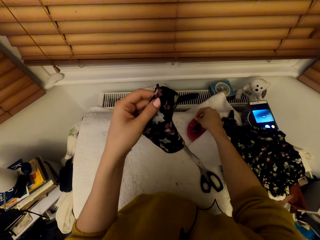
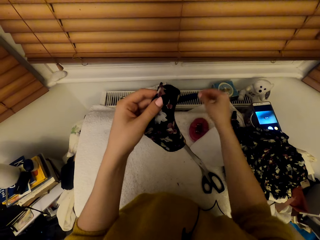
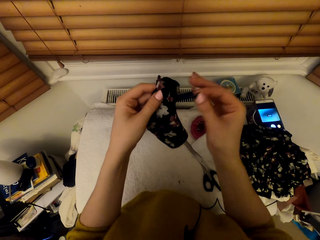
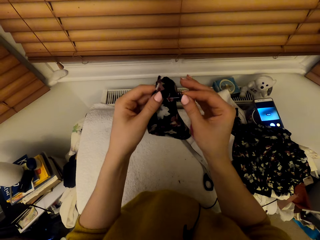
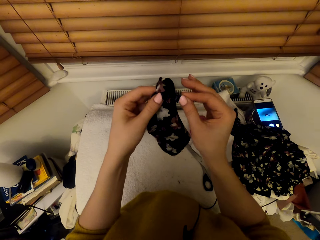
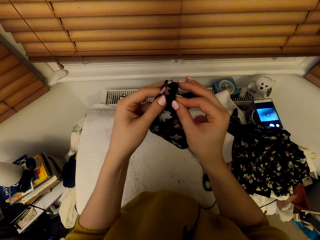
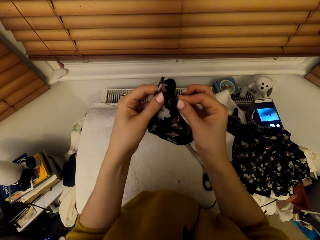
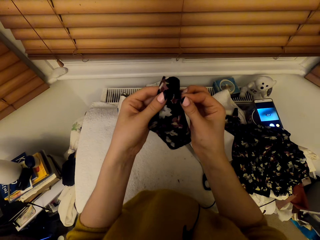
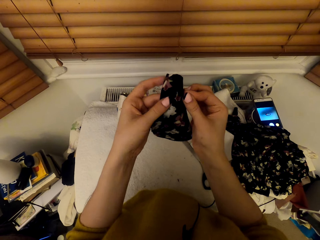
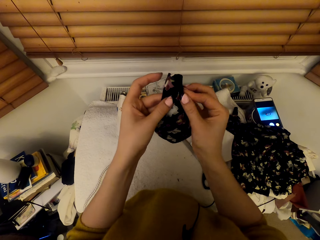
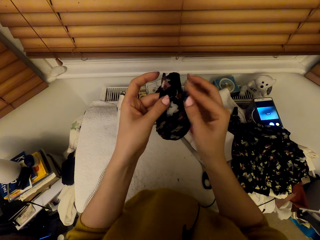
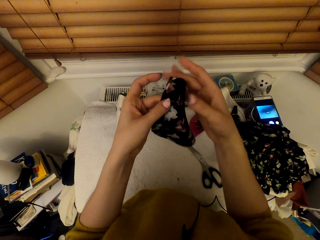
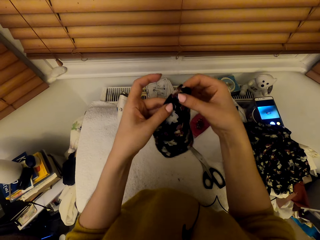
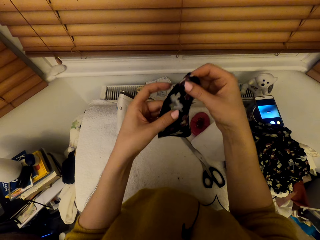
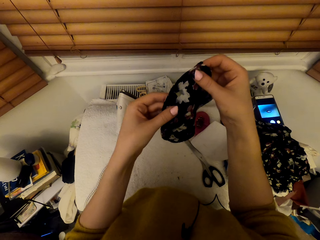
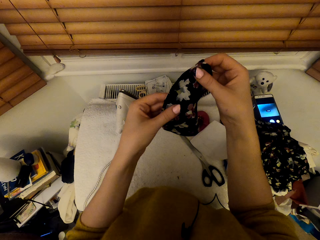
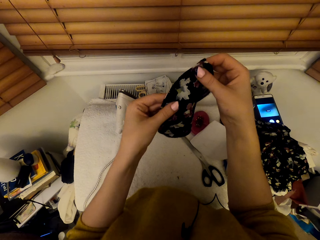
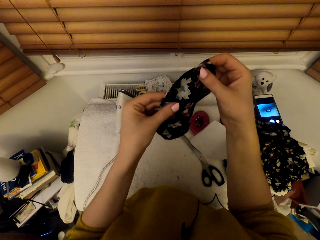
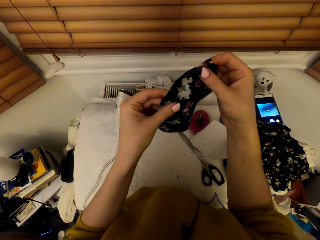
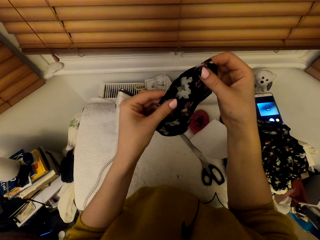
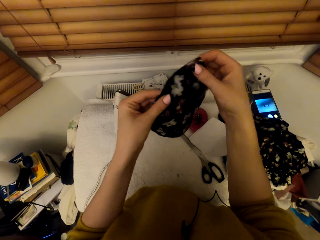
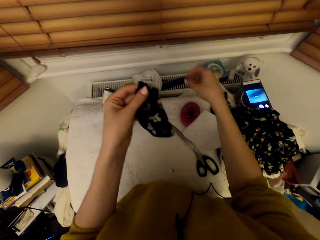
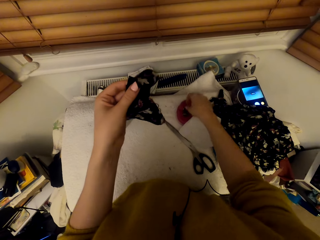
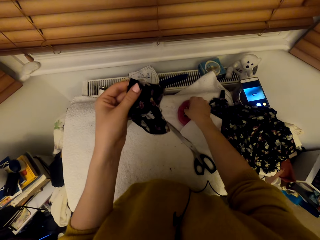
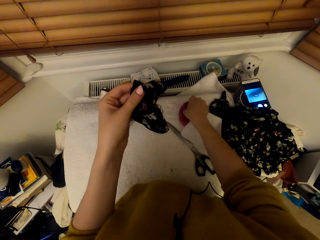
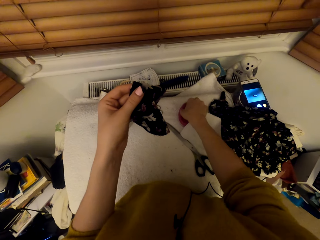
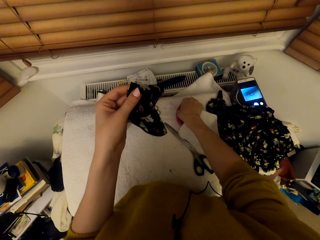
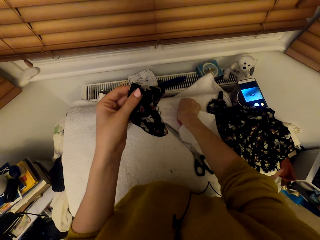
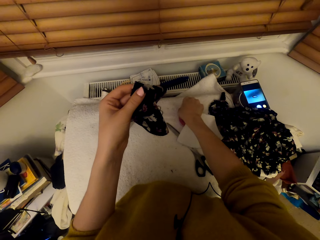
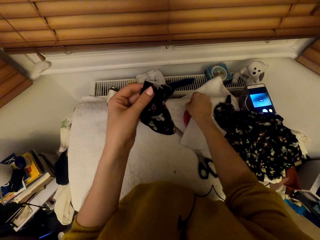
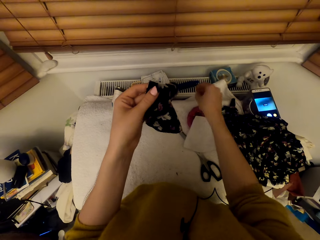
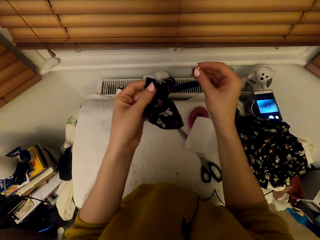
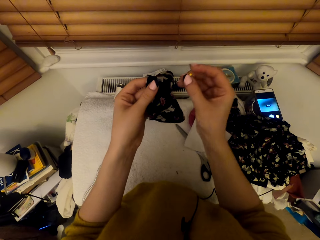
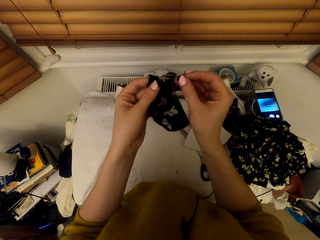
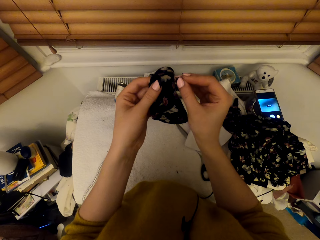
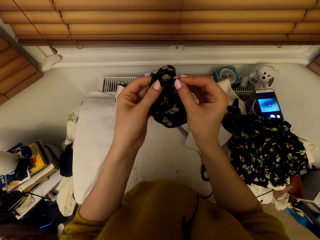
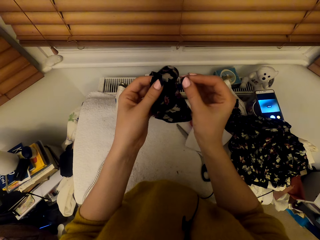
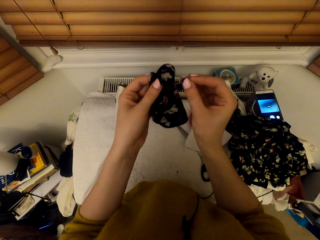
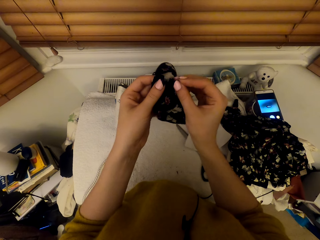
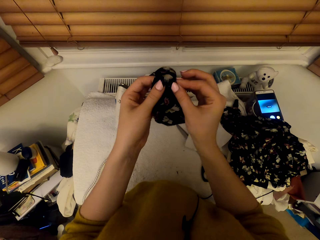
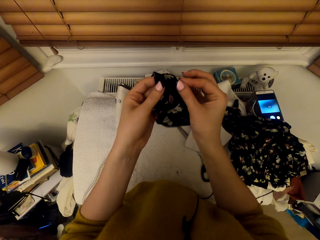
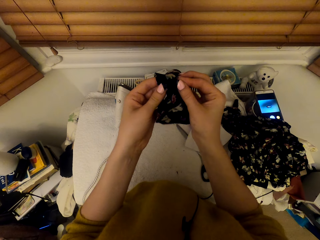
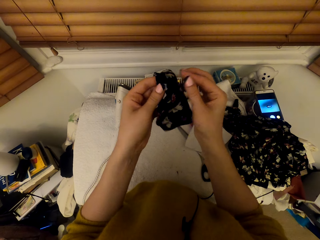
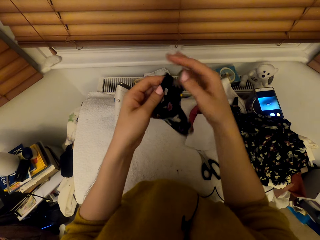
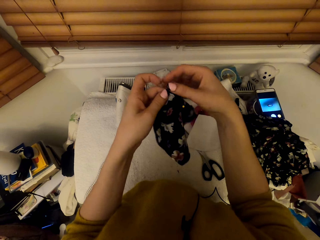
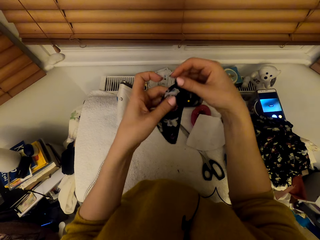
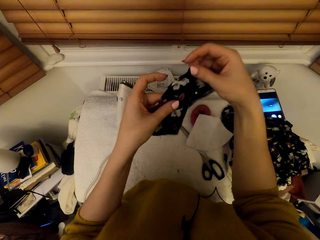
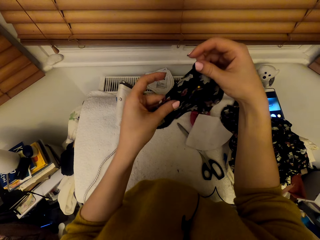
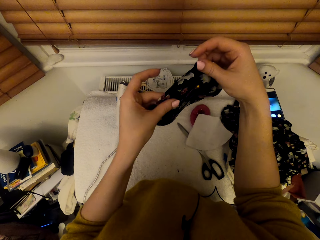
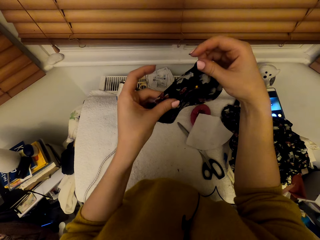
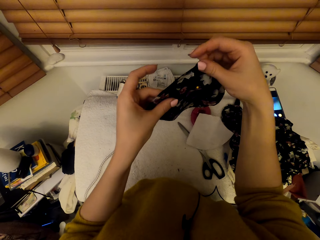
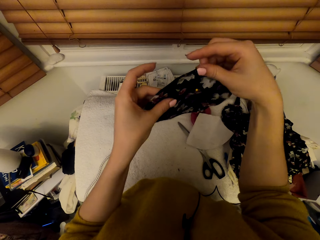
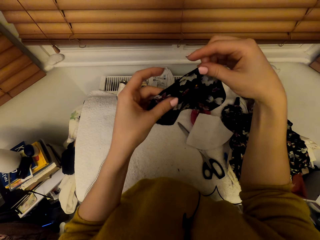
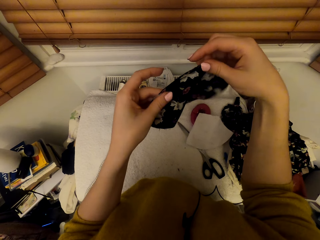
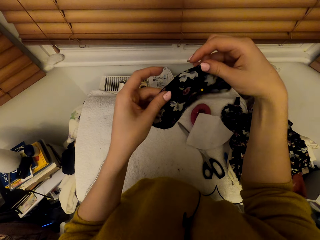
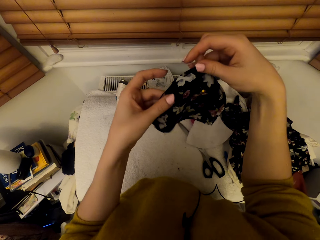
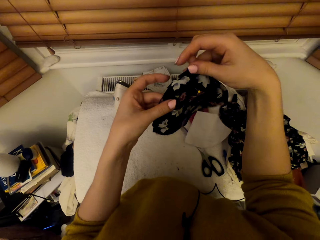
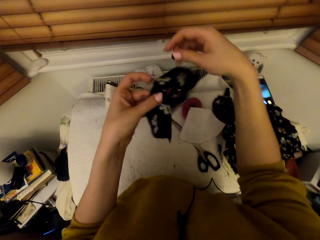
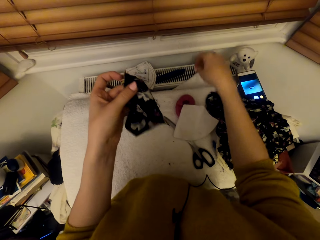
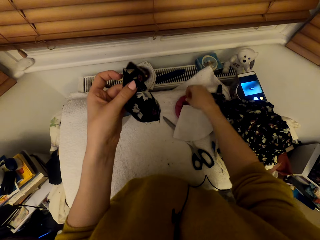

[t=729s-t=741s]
The camera wearer pins the cloth pieces. They adjust the cloth pieces. They pick a pin. They pin the cloth pieces. They pin the cloth pieces again.

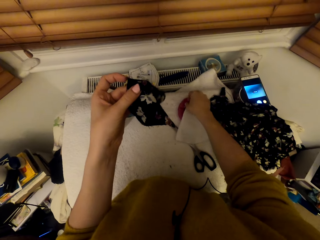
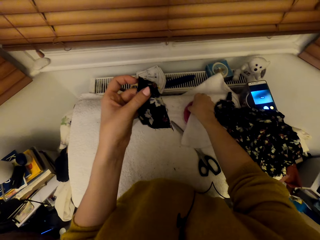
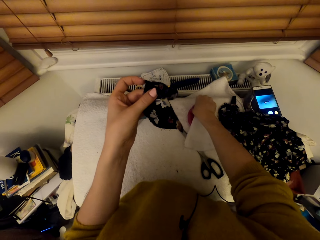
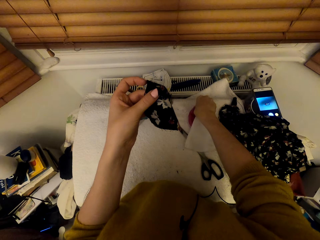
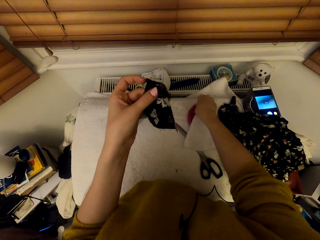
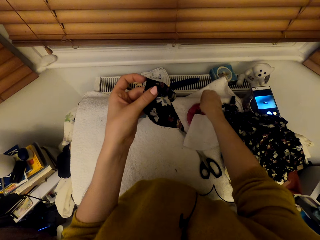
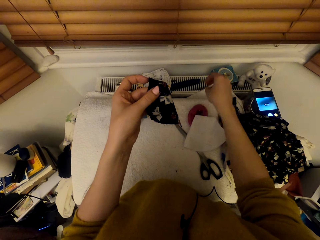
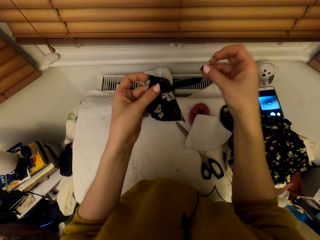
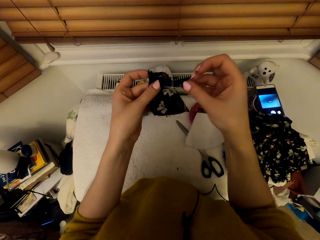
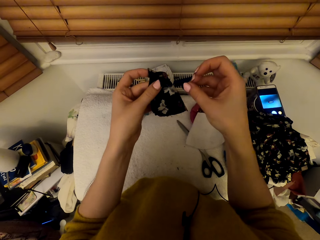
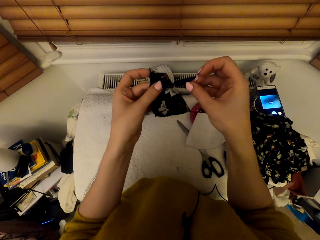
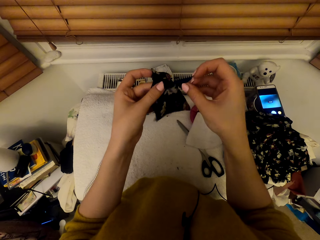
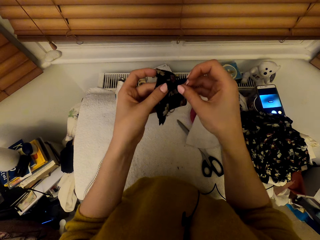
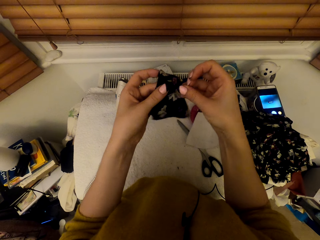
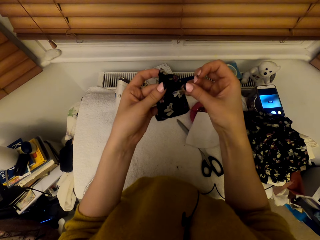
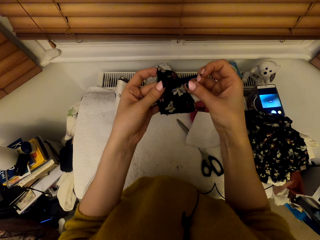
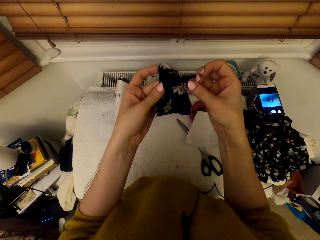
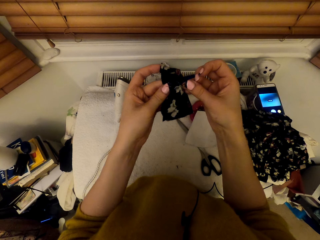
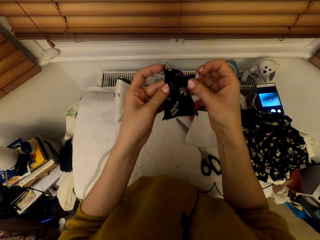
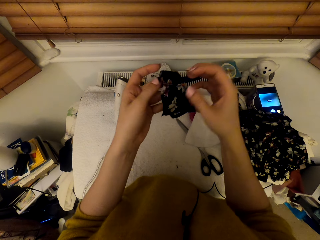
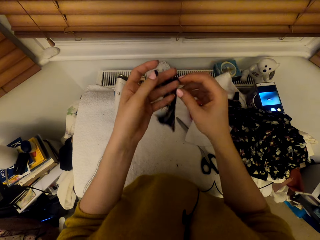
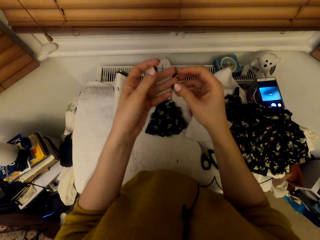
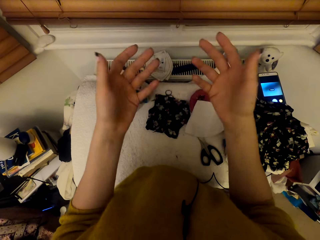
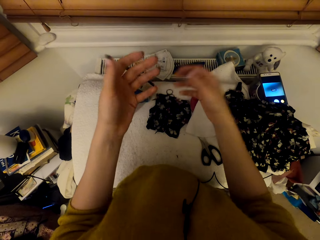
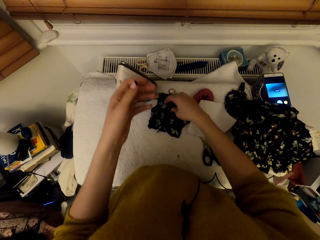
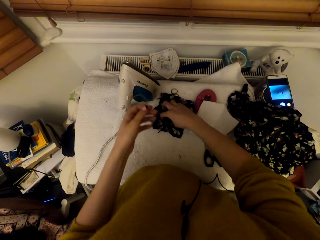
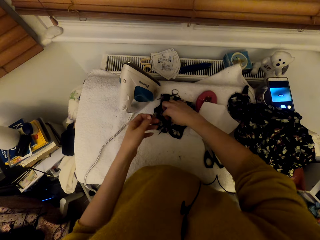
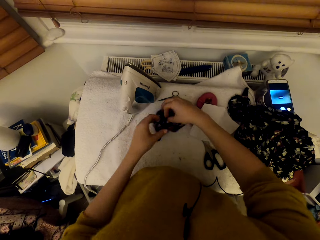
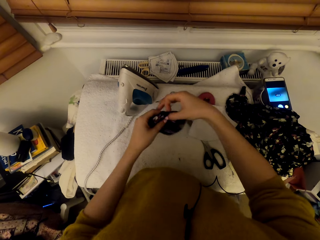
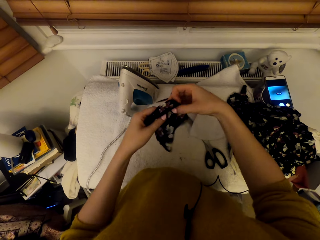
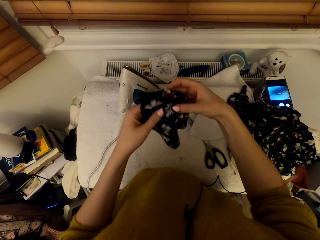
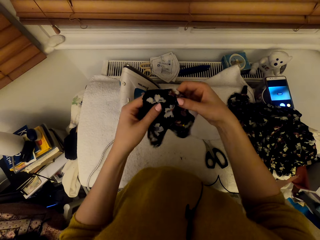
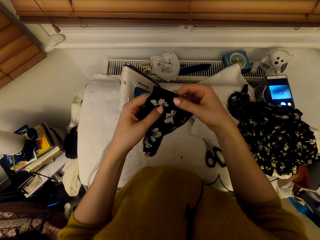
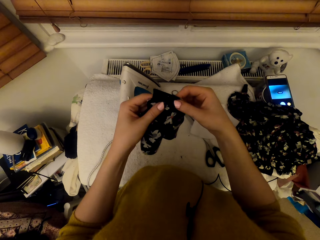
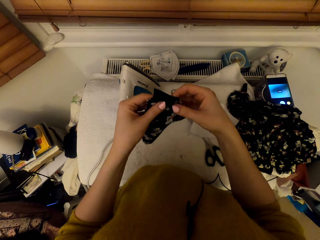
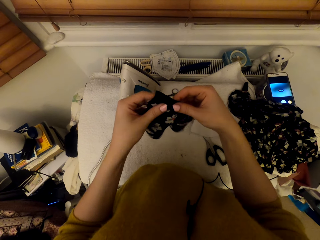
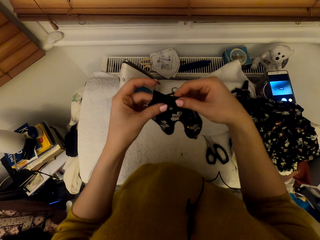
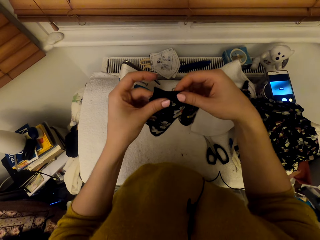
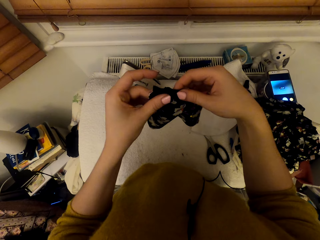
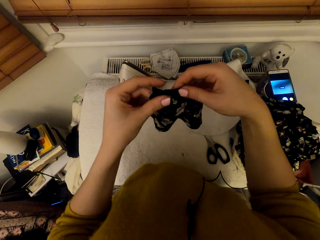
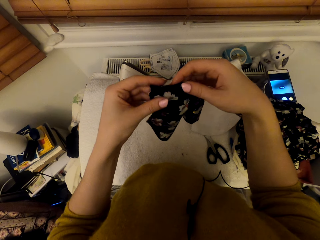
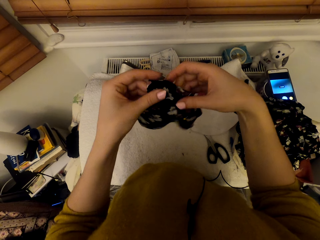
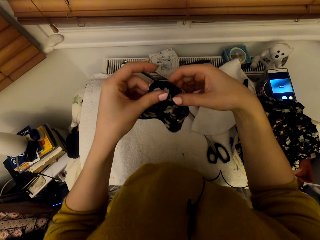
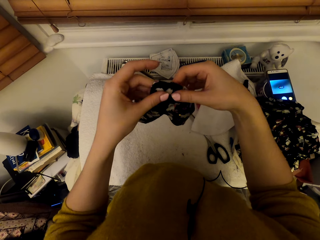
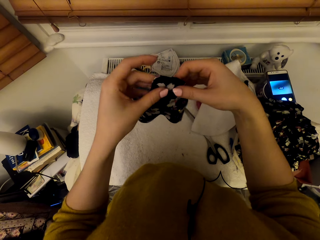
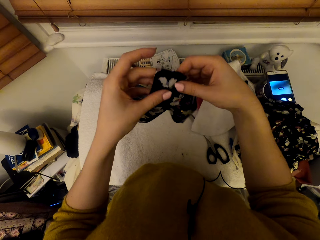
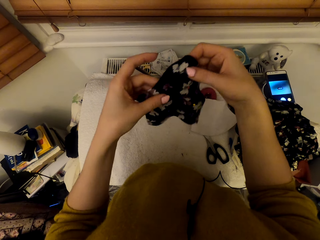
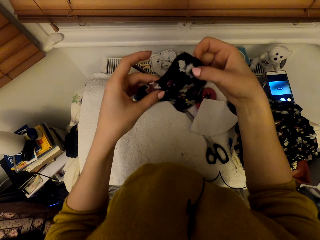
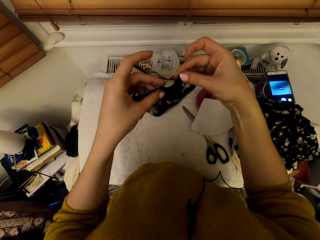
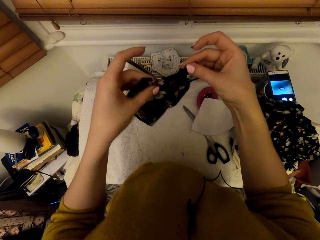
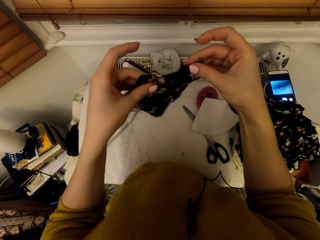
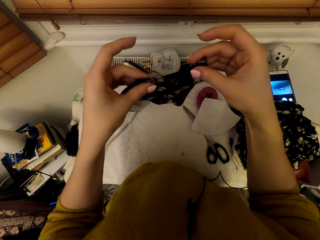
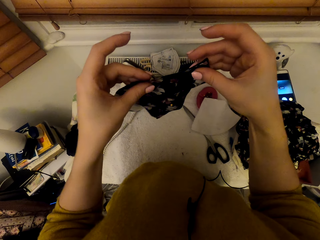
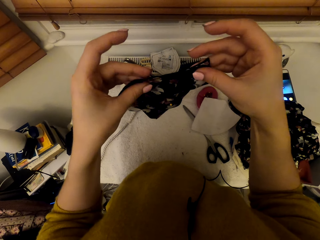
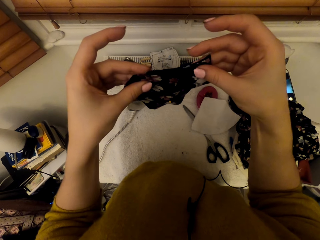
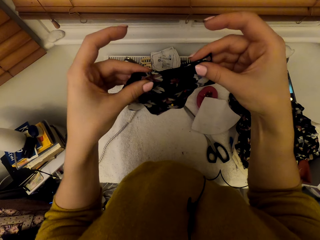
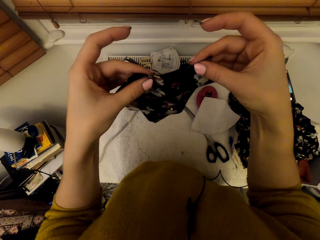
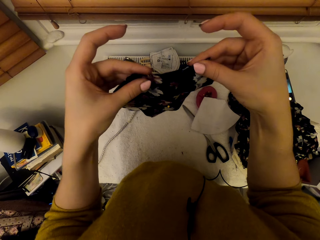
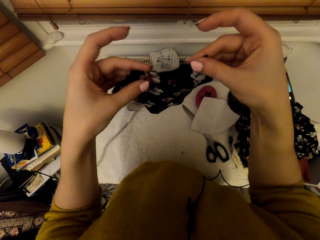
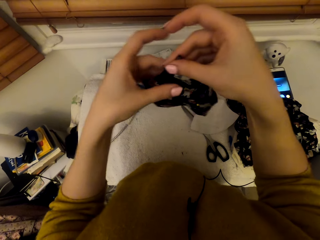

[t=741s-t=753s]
The camera wearer picks a pin. They pin the cloth pieces. They drop the cloth pieces on the worktable. They pick the cloth pieces and adjust the cloth pieces.
